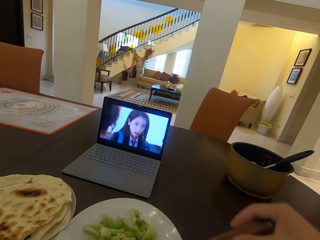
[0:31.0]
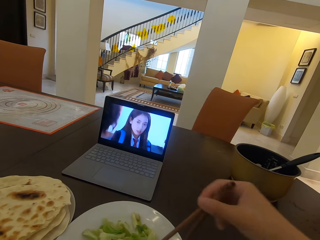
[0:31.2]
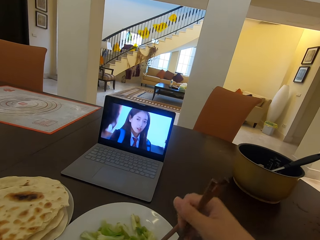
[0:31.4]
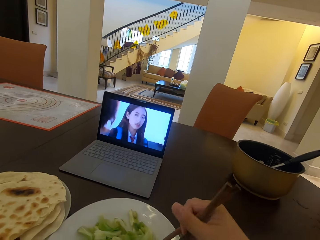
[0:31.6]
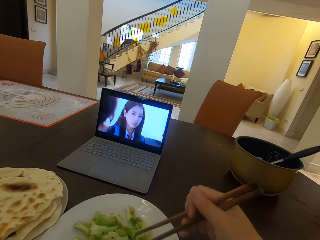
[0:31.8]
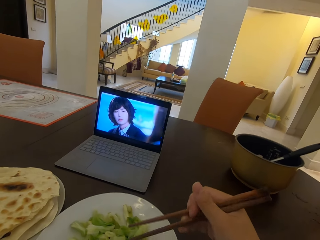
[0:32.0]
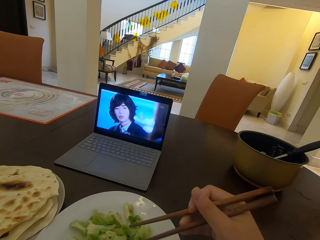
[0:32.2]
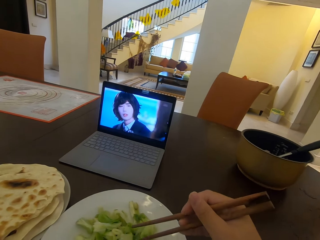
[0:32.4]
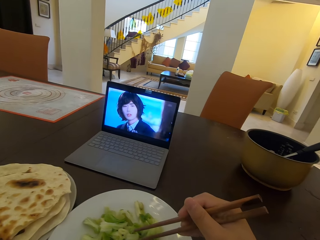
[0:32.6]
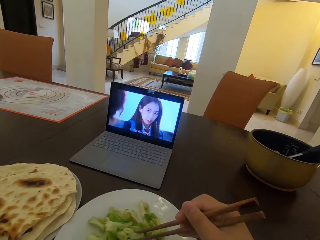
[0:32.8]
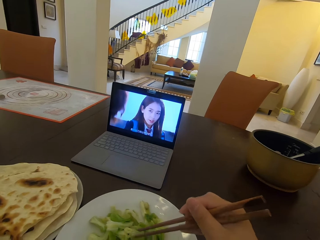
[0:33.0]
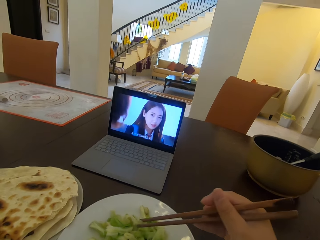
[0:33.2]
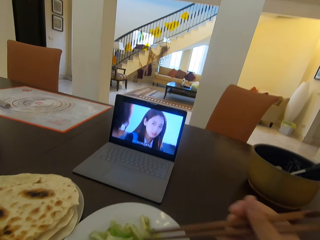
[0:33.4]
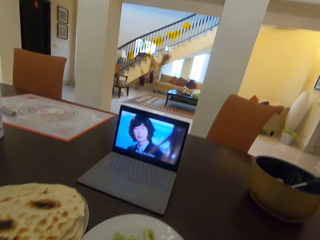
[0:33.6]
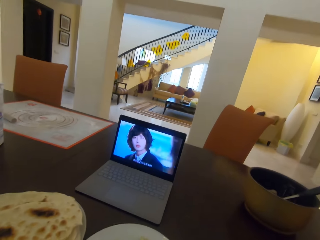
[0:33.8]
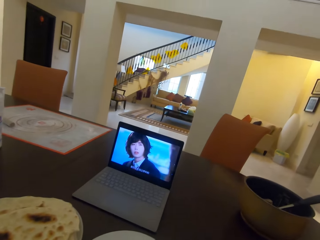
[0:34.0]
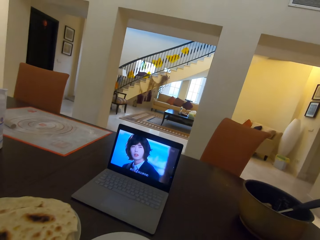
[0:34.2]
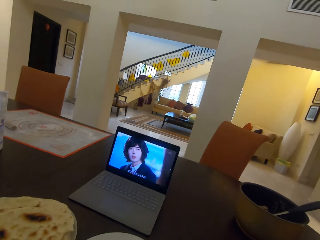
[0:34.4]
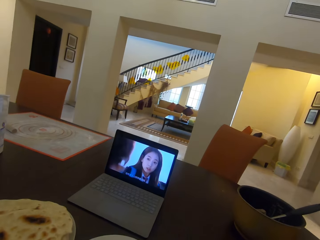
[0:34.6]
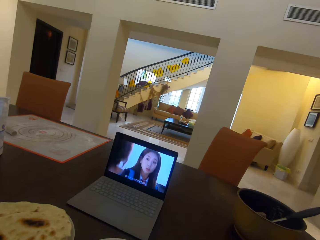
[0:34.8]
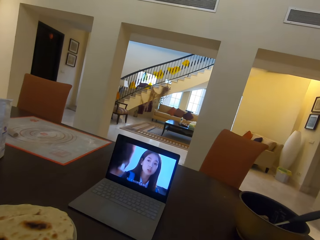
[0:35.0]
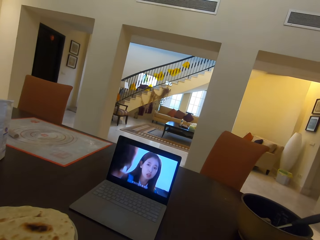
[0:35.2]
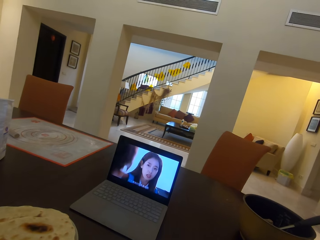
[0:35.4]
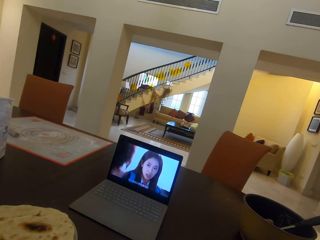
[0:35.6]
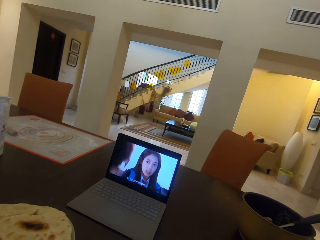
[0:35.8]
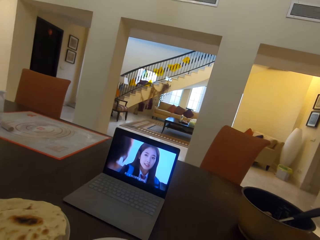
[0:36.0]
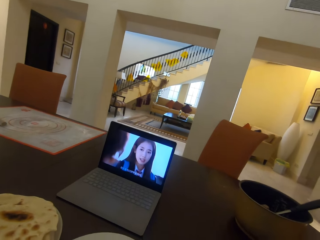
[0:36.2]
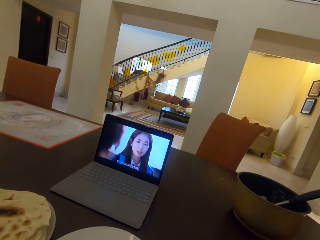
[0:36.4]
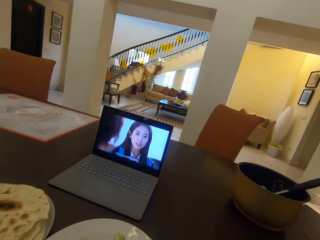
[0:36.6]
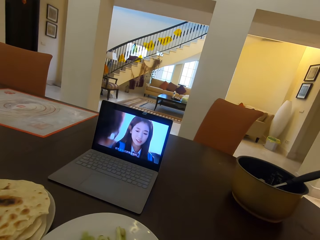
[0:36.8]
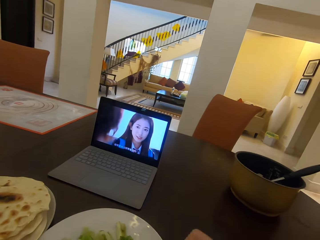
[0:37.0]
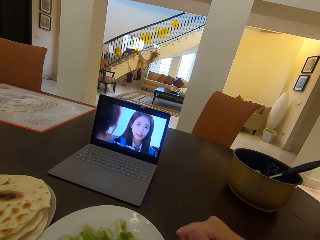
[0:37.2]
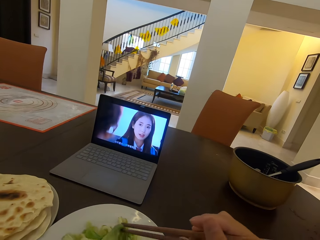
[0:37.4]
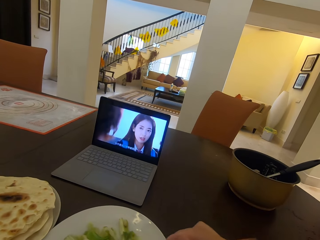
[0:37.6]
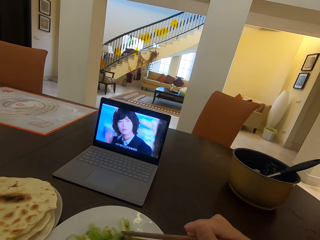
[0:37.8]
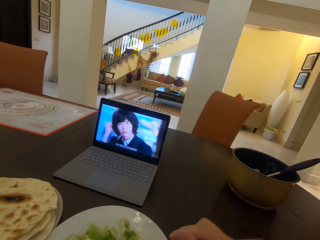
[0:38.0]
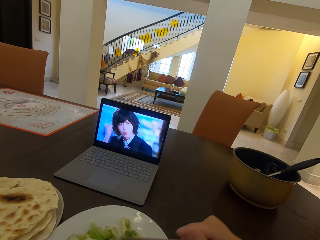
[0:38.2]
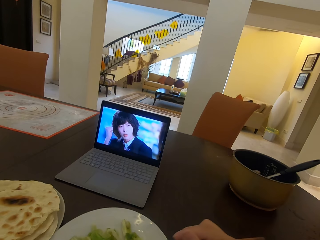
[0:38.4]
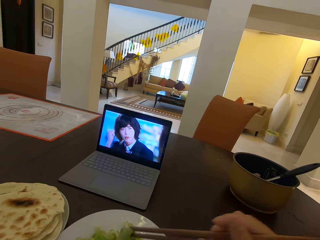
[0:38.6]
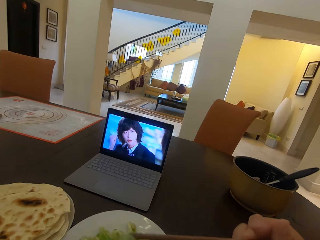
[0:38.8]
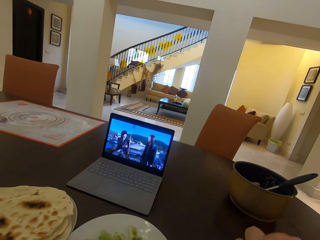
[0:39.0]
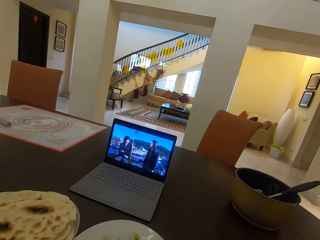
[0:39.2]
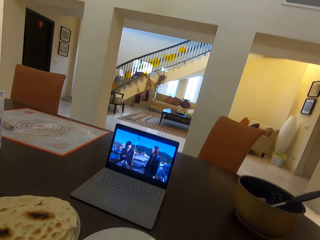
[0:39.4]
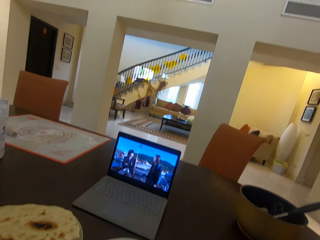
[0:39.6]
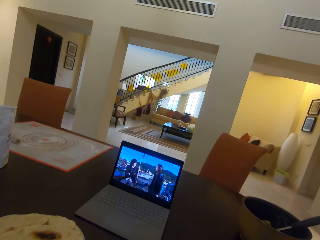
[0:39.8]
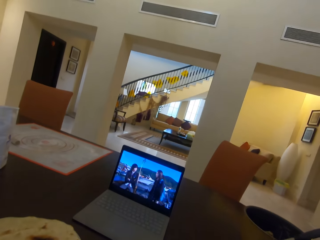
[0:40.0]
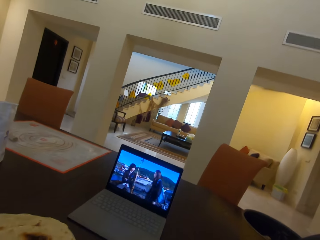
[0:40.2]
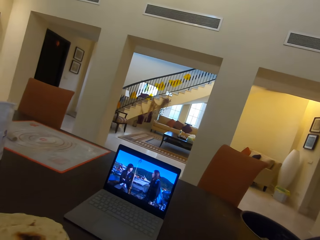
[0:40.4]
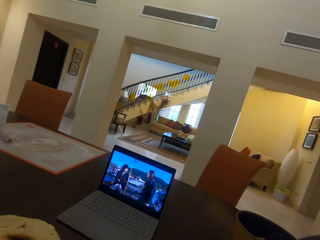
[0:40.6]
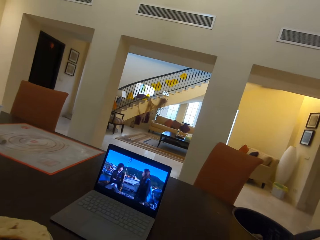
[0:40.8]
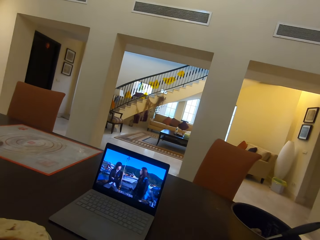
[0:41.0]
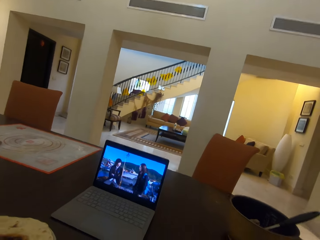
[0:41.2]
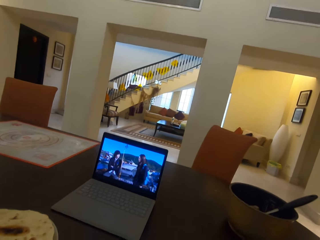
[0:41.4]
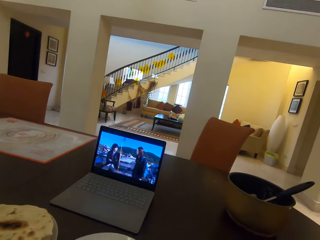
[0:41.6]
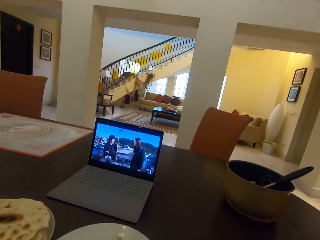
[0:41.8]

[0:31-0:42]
The camera wearer eats the food. They take food from the second plate with chopsticks. They watch the movie from the laptop. They scoop food using chopsticks.

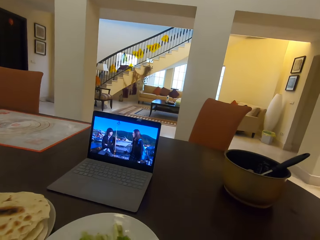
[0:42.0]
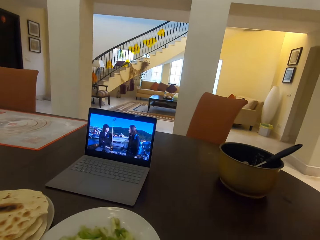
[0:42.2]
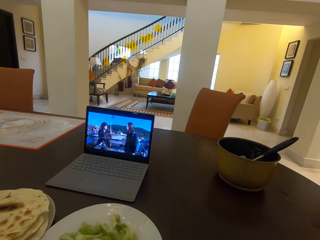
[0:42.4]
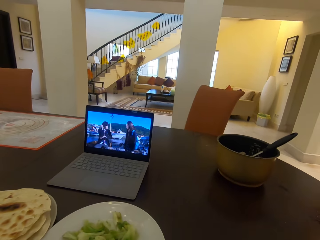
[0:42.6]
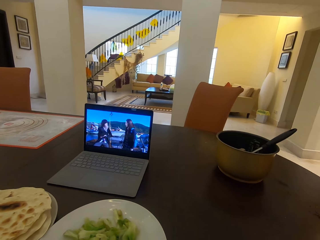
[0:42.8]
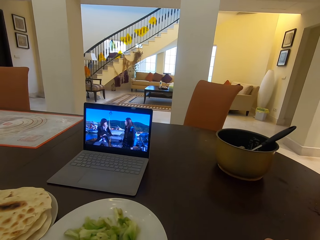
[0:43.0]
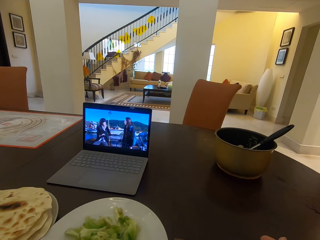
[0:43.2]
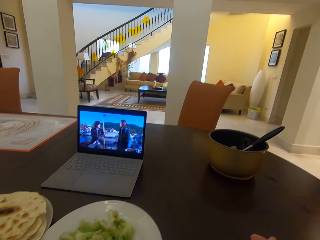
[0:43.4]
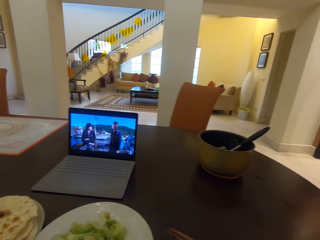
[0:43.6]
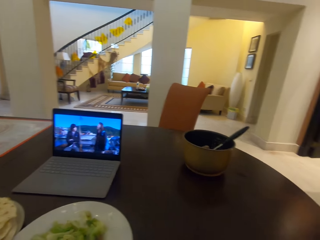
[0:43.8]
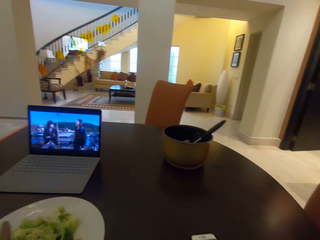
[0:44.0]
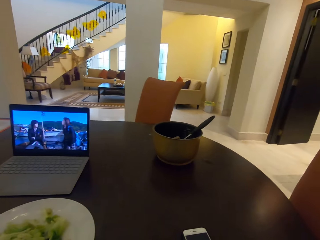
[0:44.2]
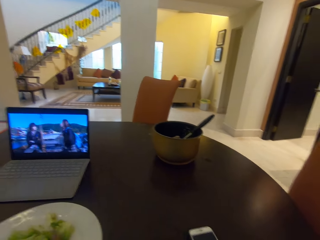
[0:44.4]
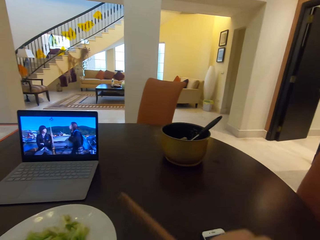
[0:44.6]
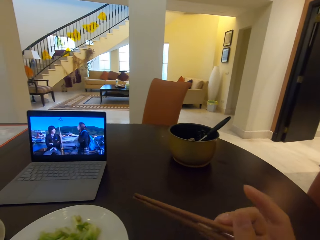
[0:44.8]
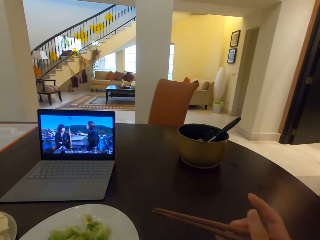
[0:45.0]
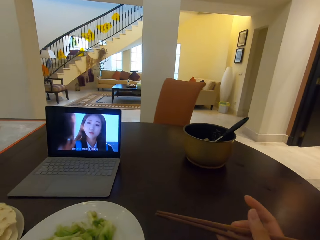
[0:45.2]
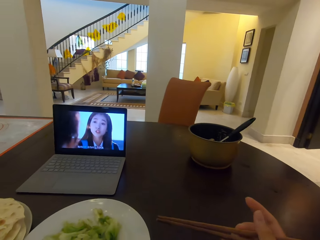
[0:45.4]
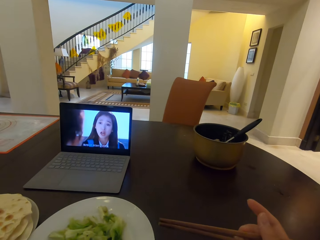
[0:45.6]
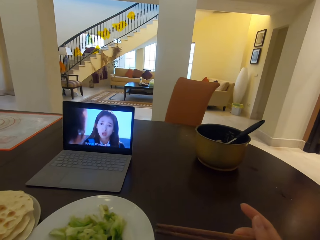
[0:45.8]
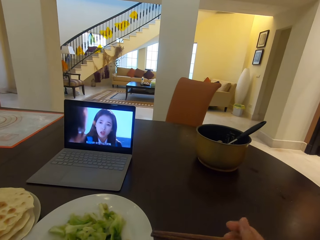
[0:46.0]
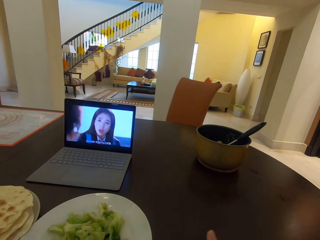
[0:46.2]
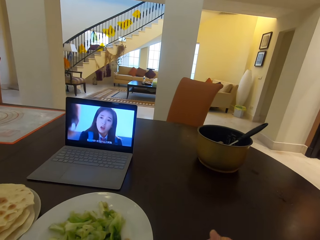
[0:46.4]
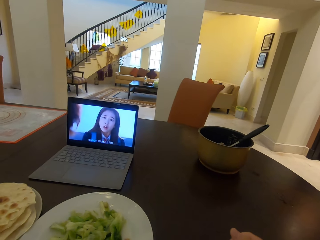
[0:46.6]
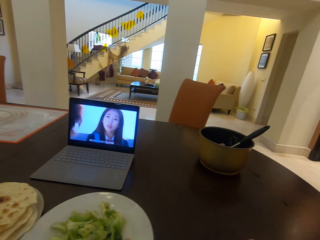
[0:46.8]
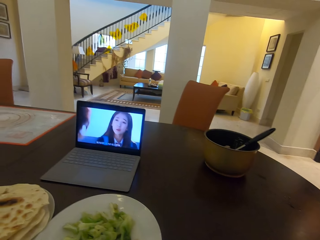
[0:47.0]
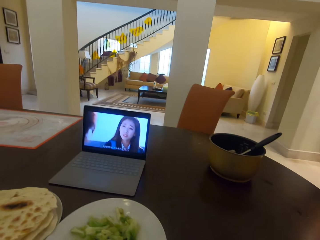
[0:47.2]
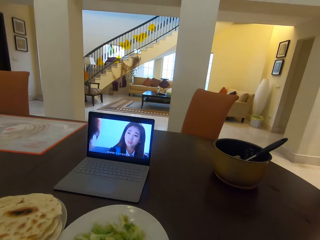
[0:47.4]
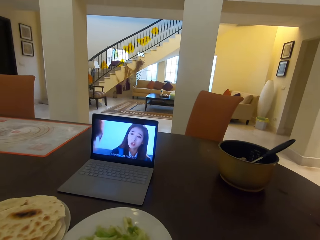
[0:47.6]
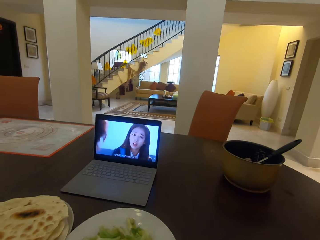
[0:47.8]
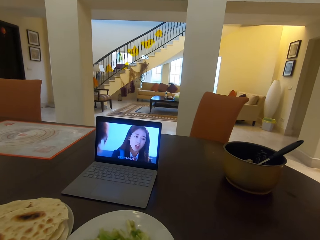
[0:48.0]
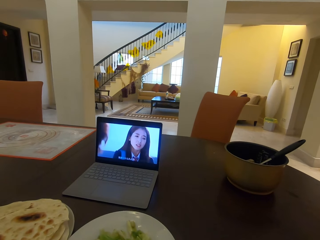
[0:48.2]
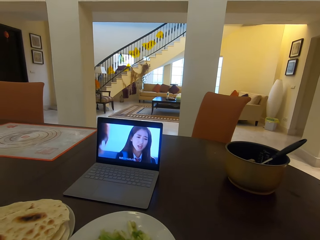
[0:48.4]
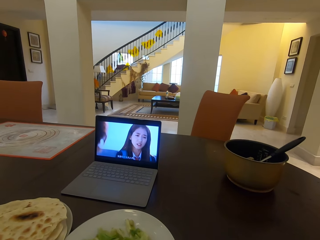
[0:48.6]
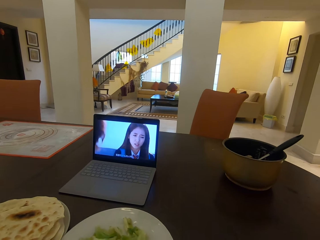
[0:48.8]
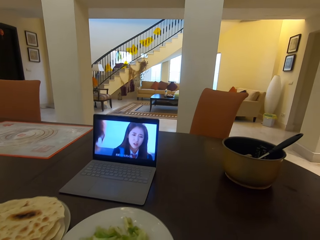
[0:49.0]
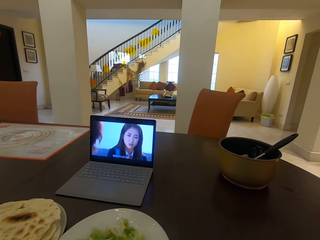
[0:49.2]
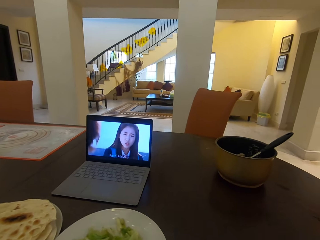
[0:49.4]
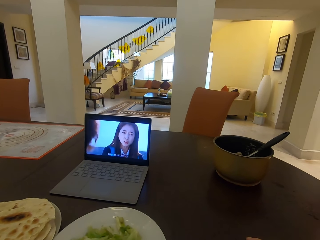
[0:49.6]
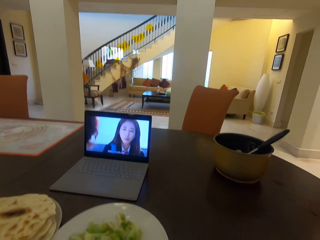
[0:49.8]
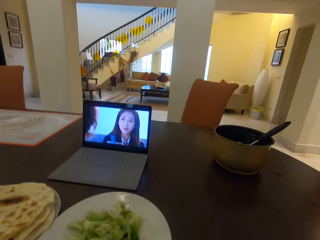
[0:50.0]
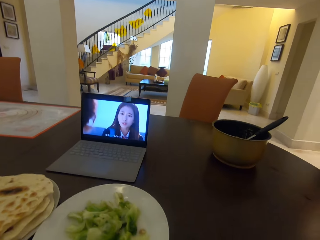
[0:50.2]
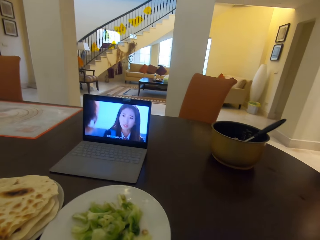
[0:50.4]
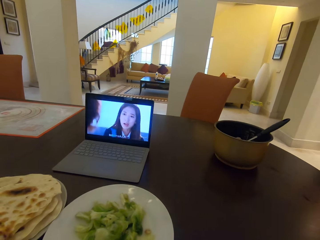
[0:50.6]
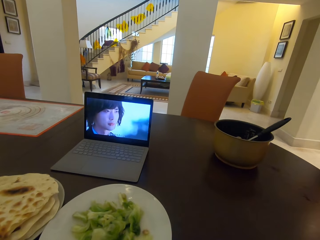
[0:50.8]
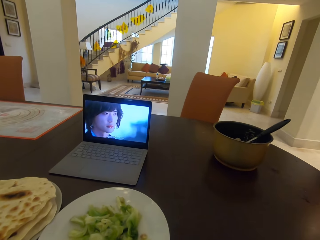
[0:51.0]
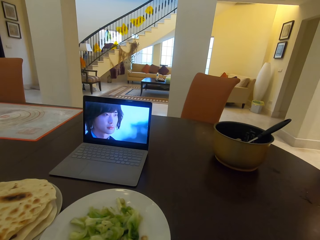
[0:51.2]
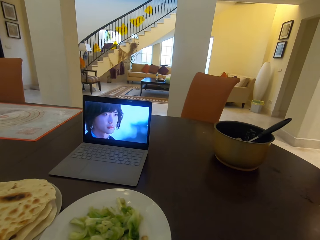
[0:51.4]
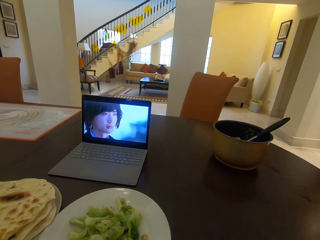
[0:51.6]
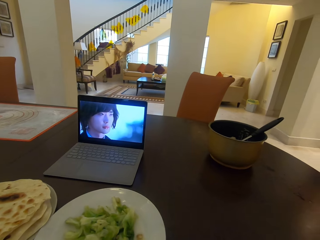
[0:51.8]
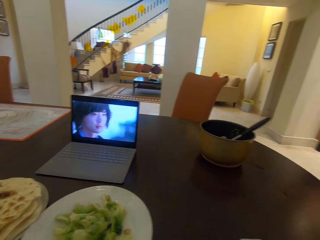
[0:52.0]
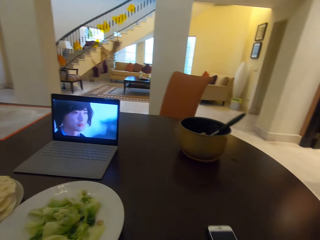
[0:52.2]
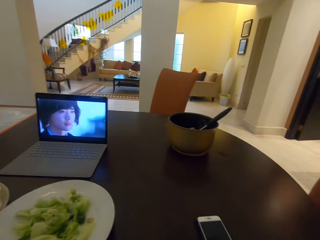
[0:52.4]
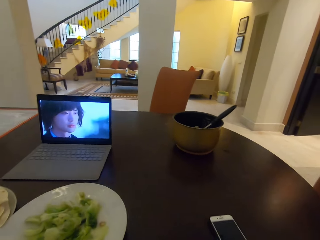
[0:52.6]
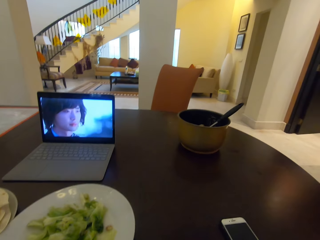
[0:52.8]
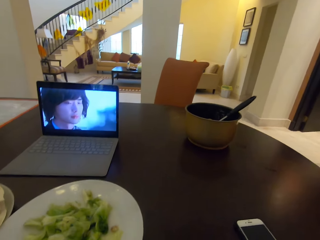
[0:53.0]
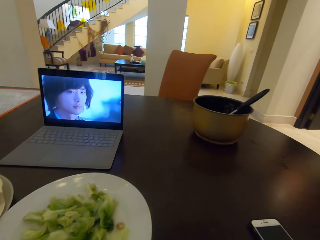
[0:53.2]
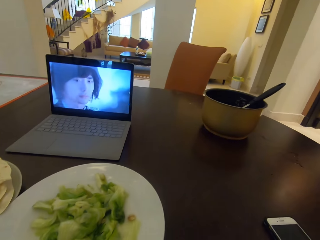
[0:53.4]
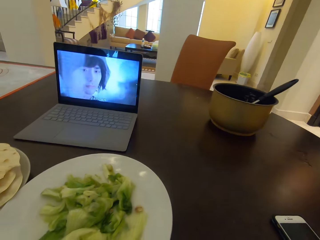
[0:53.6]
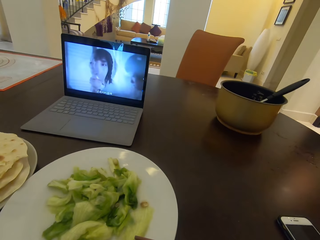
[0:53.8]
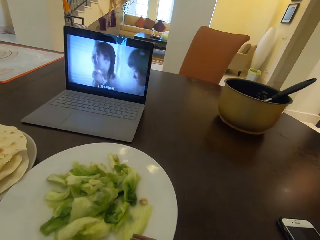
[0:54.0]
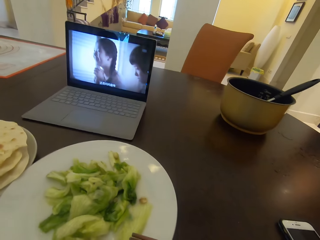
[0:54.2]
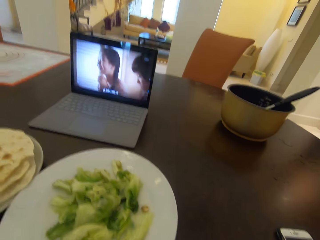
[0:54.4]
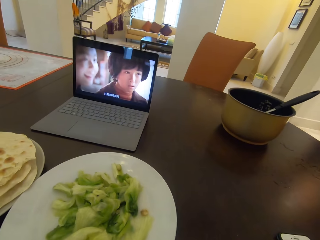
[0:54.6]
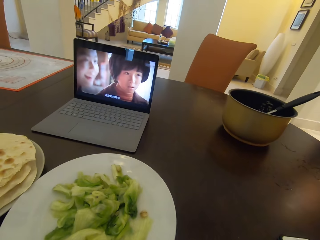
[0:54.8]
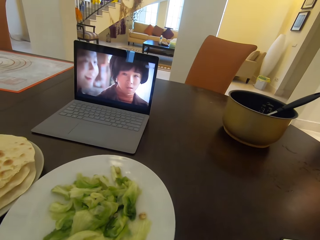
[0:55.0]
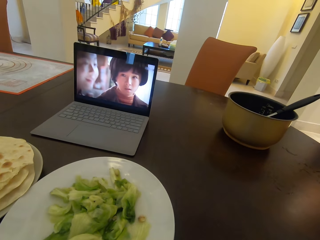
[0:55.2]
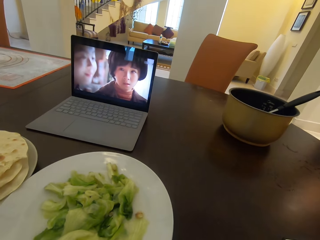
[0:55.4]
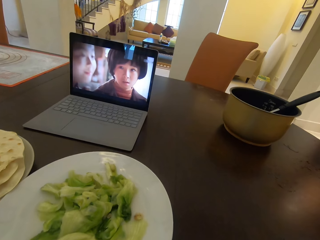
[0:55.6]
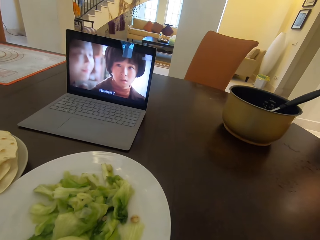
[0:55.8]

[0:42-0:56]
The camera wearer watches the movie from the laptop. They scoop food using chopsticks. They watch the movie from the laptop.
